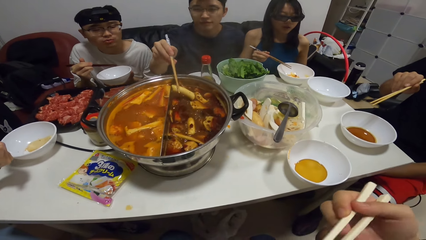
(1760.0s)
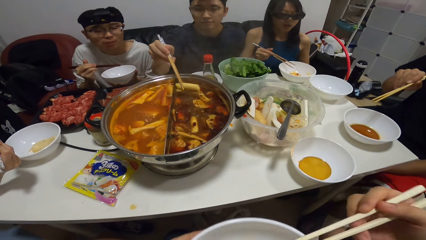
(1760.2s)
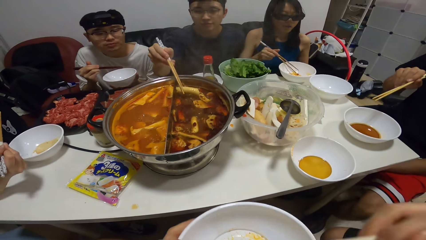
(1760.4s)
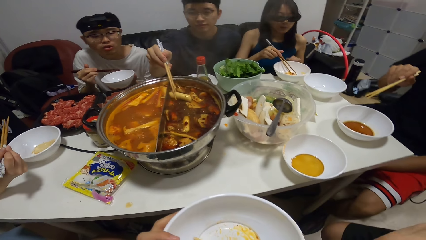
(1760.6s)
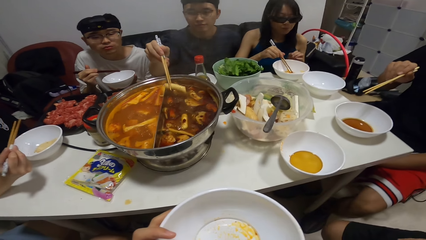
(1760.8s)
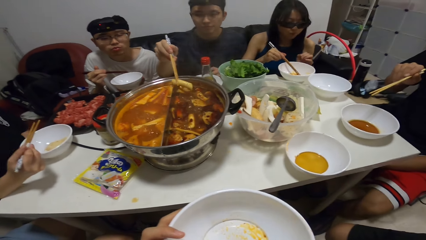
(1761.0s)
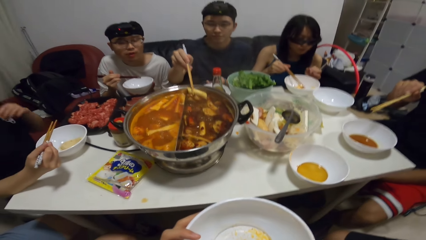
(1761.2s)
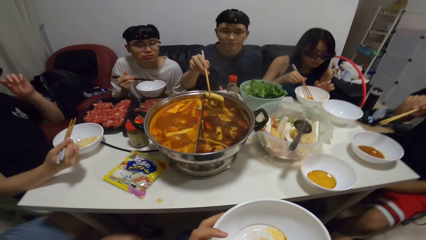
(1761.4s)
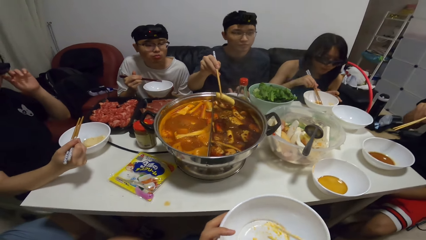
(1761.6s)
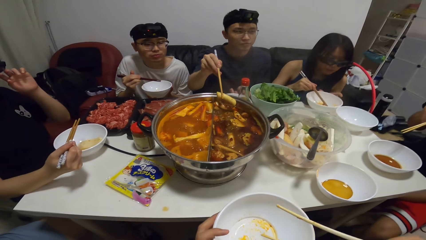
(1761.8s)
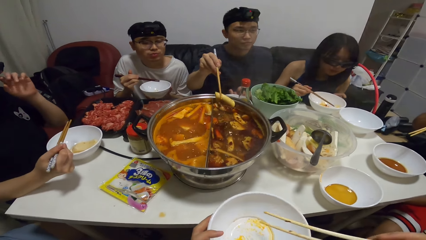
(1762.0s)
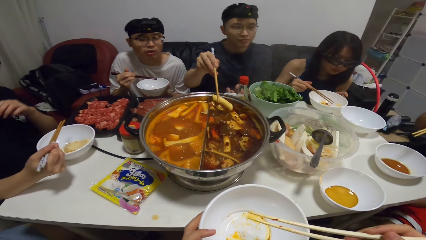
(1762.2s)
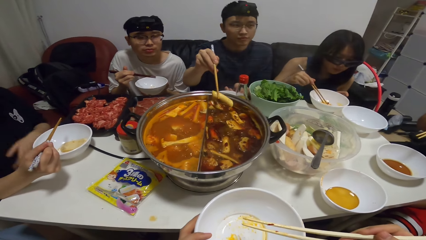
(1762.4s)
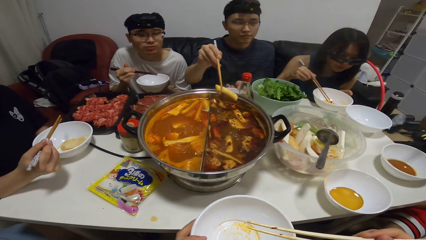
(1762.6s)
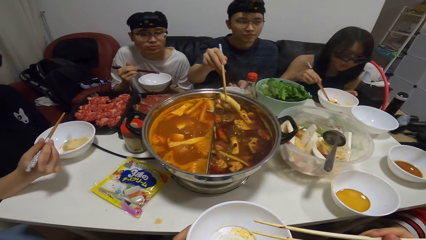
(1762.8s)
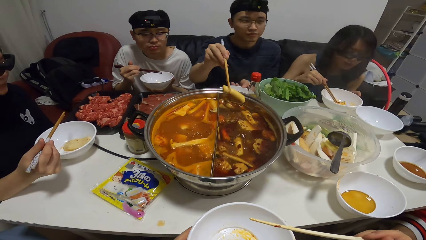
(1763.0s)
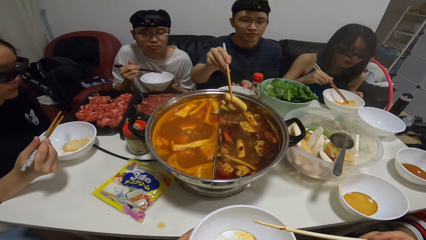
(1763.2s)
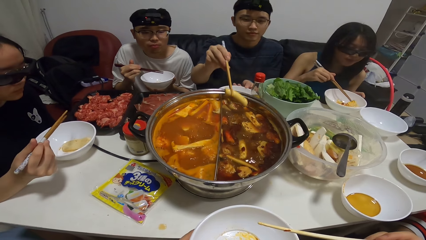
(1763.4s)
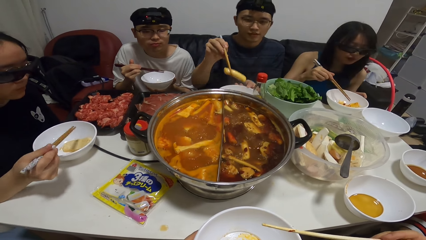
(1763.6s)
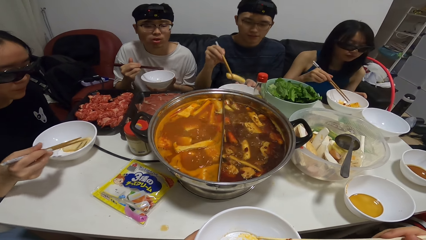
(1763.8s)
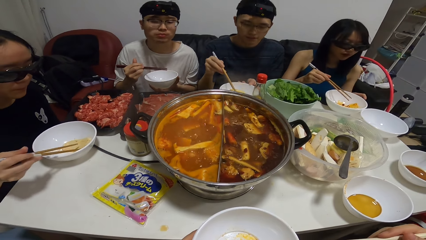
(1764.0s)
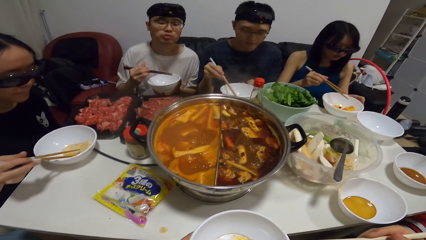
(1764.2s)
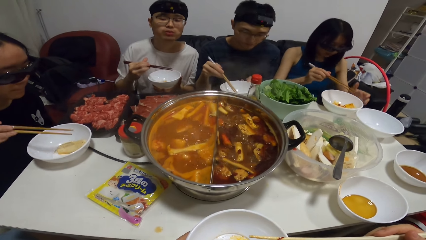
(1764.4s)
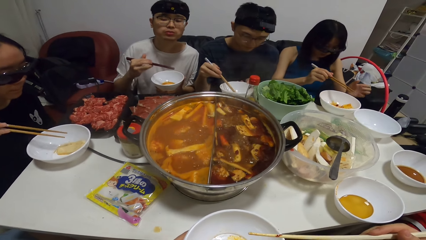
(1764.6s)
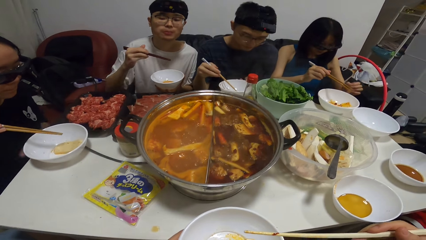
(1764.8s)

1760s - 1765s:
A man holds the food with the chopstick. The man picks up the bowl on the table with his left hand, and drops the food inside the bowl with the chopsticks in his right hand.
